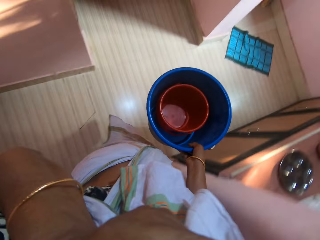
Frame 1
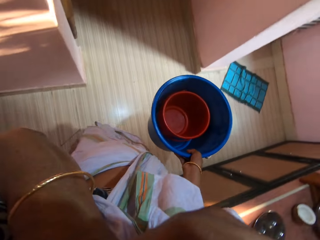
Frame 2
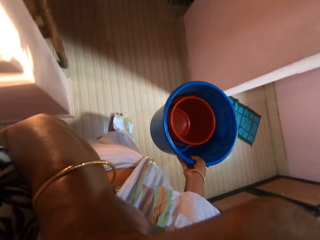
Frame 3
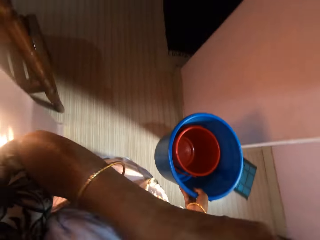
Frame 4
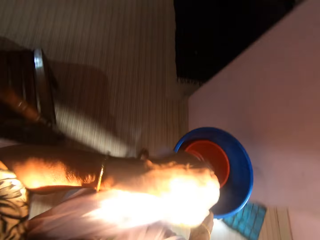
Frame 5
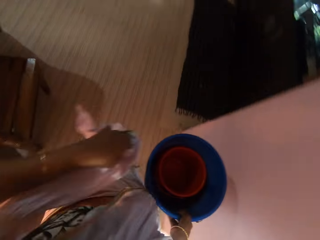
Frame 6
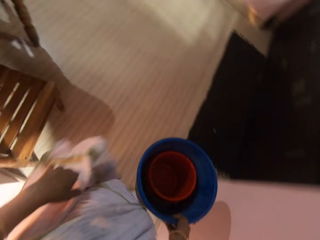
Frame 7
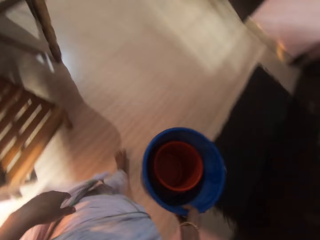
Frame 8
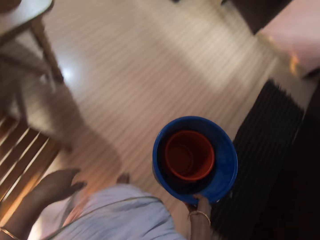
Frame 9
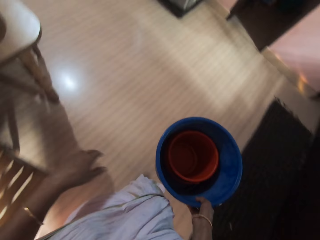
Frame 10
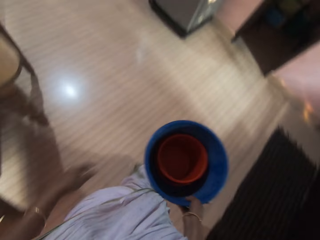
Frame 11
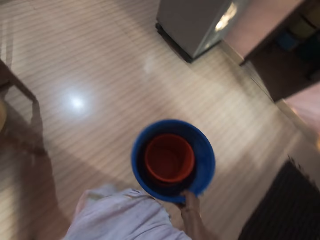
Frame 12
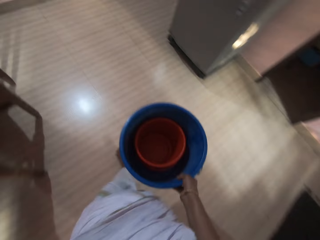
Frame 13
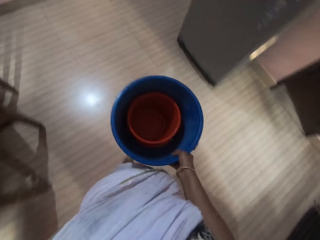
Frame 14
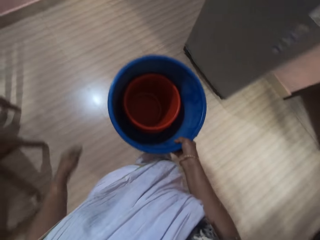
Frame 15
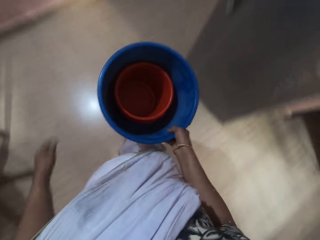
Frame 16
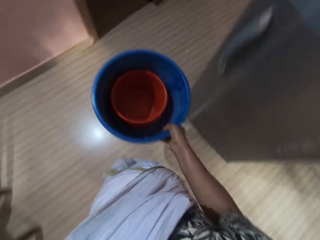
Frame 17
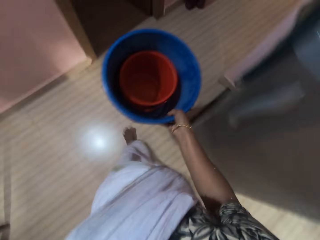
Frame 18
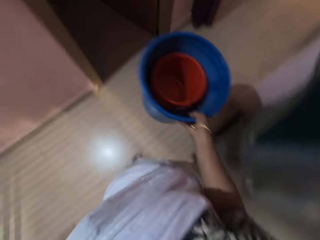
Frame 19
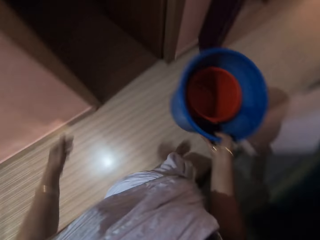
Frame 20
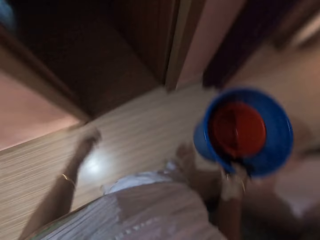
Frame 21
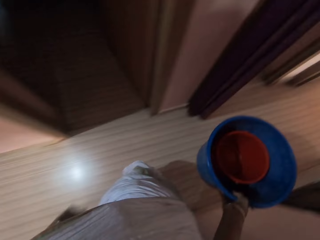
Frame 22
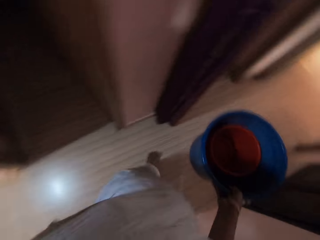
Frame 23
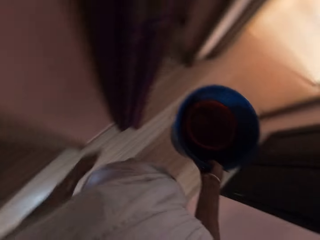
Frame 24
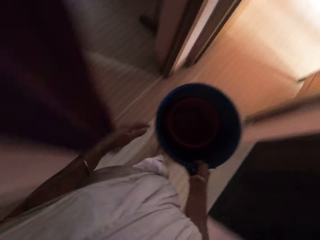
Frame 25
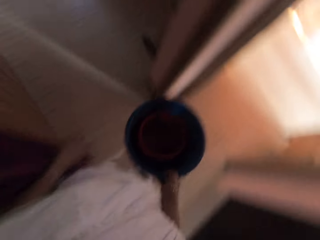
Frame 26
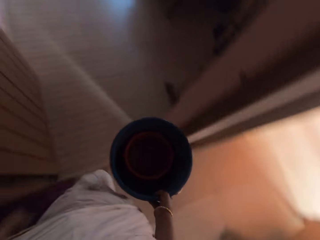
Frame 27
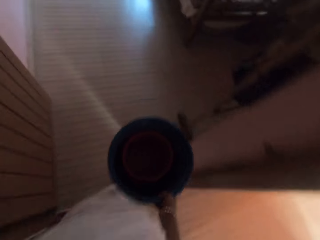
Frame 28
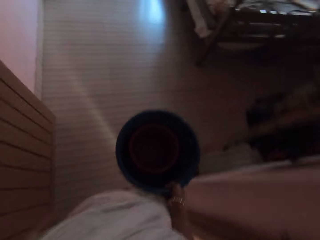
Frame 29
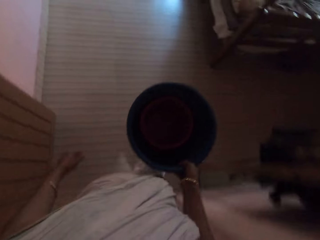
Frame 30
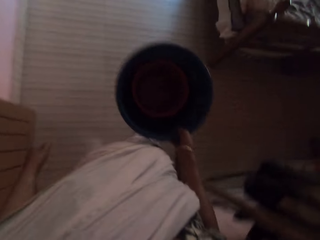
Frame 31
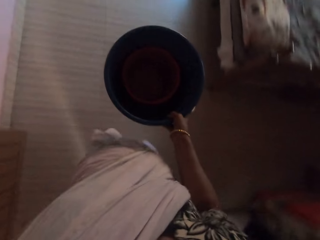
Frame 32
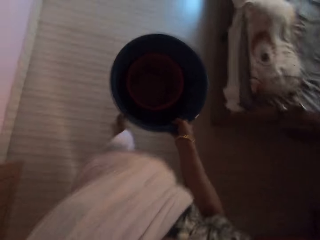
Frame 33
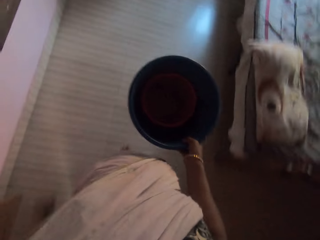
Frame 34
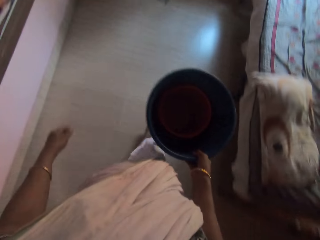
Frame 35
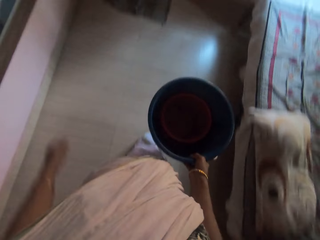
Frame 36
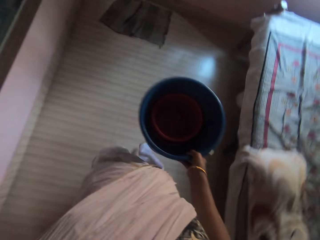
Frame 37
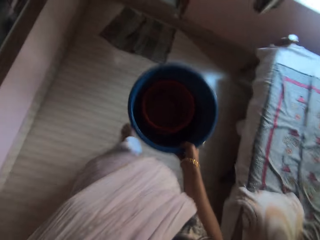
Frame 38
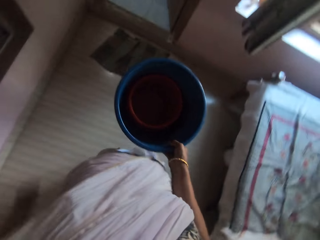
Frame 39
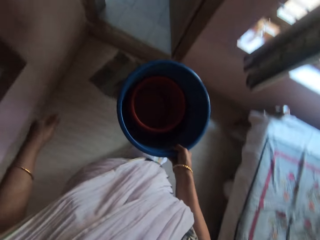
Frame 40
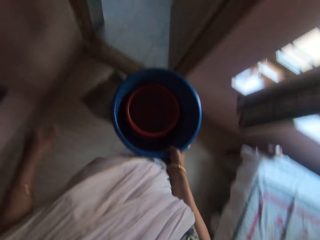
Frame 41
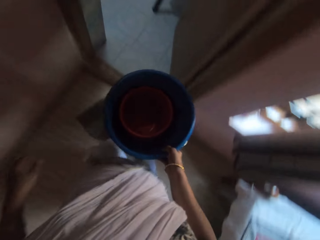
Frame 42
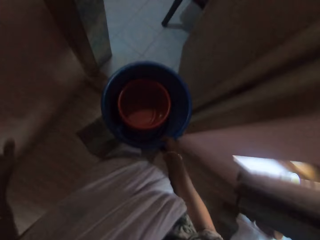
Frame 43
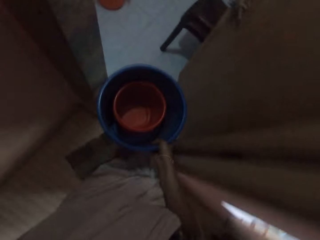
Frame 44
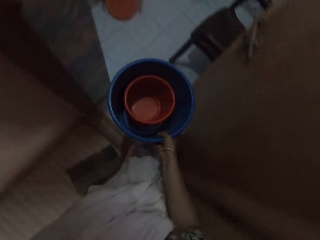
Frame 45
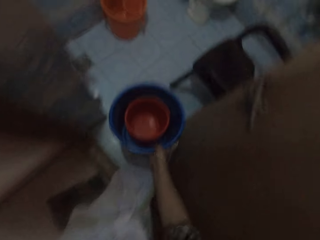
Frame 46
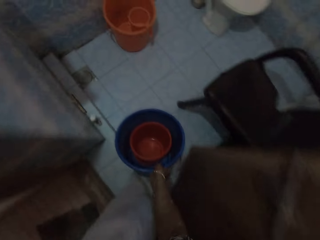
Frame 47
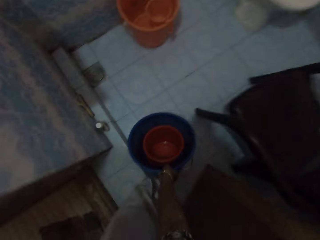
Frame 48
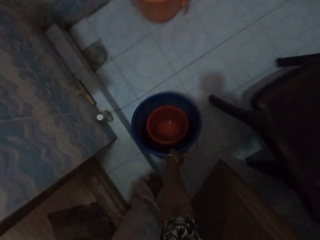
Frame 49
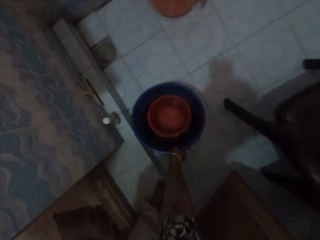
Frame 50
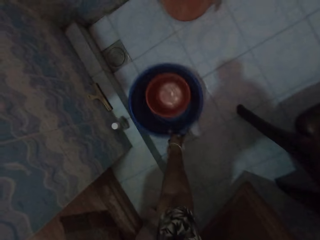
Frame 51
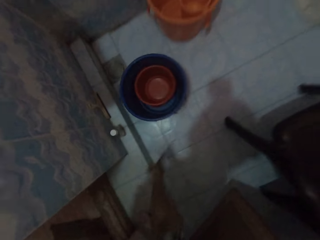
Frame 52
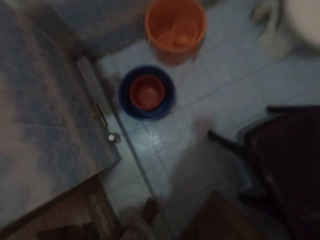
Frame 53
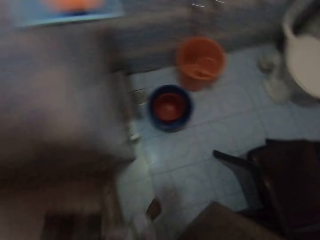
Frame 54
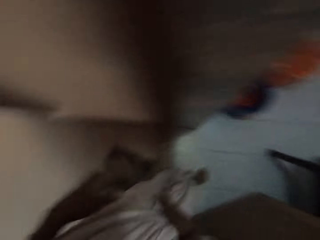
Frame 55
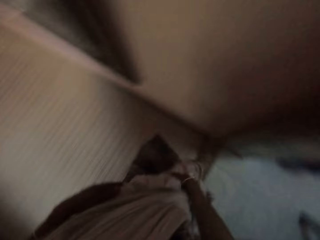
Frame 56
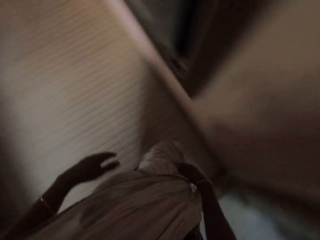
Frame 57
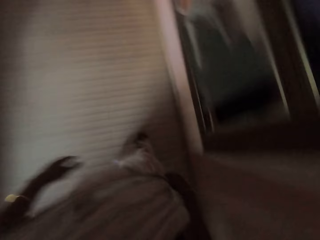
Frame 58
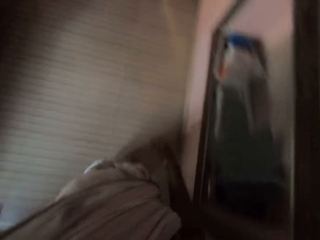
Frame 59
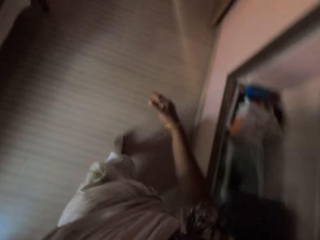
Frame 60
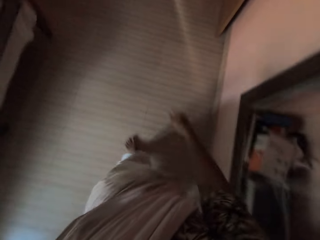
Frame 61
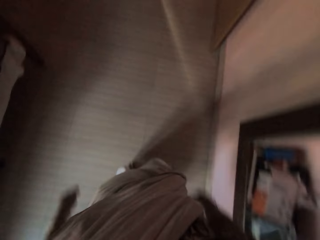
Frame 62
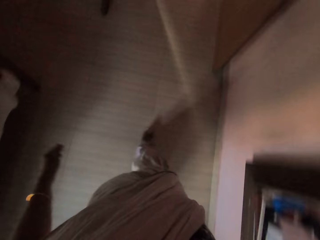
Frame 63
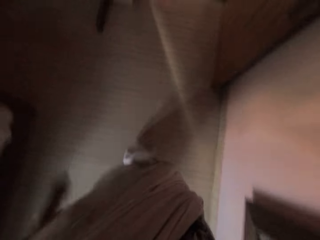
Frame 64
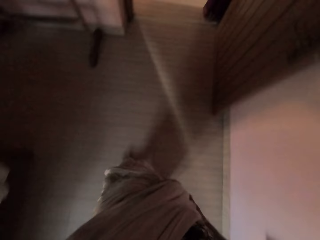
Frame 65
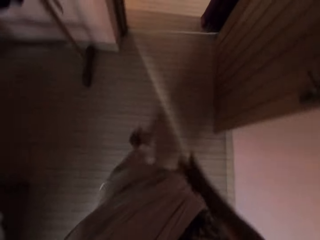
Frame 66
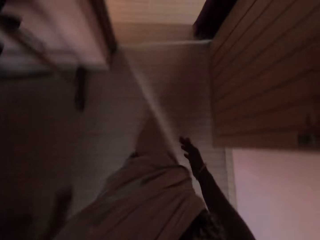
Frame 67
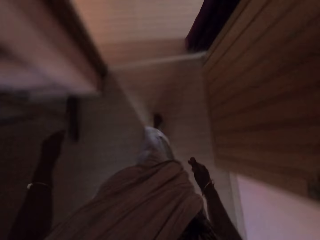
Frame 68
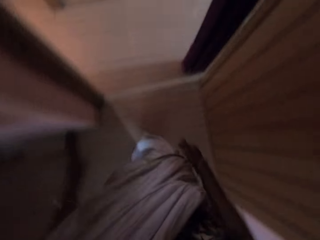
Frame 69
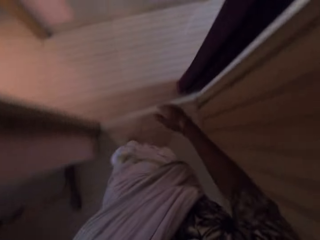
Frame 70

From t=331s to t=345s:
The camera wearer walks towards a bathroom through a bedroom. She walks to the bathroom. She drops the buckets in her right hand on the floor in the bathroom. She walks towards the room. She walks around a room.

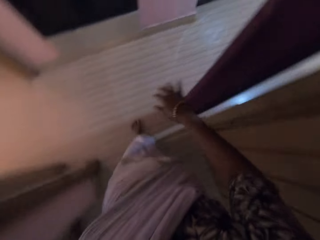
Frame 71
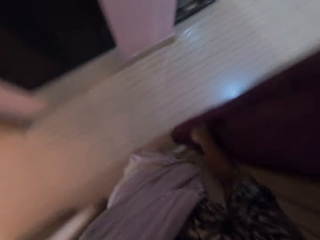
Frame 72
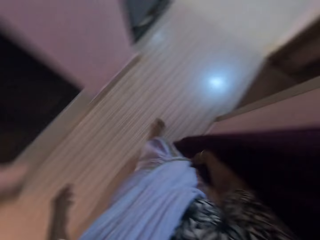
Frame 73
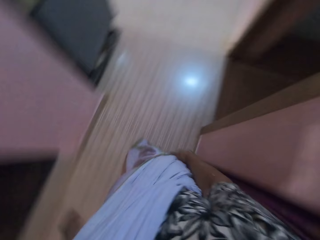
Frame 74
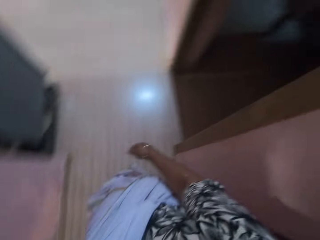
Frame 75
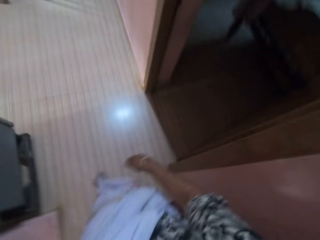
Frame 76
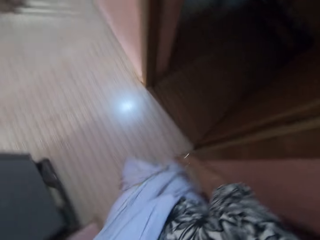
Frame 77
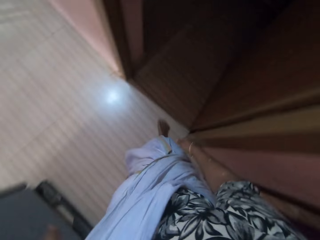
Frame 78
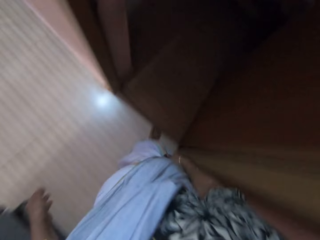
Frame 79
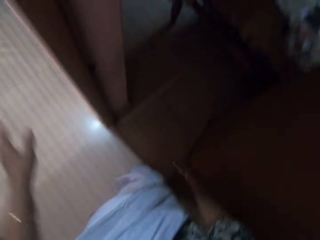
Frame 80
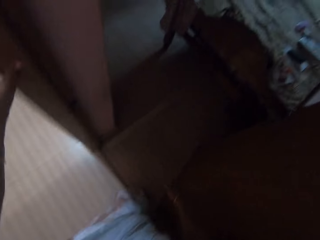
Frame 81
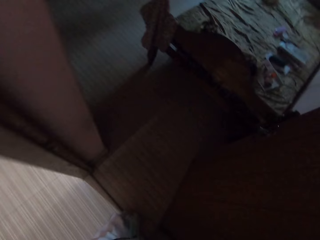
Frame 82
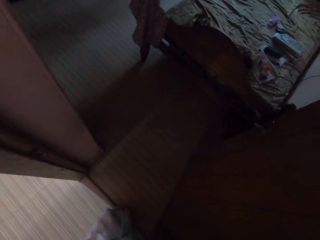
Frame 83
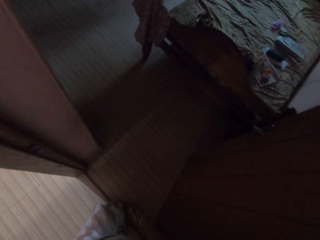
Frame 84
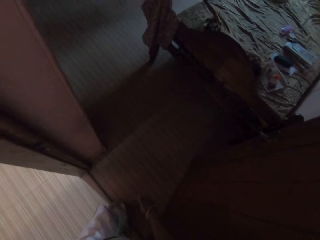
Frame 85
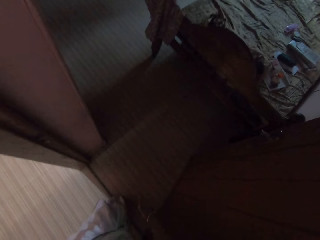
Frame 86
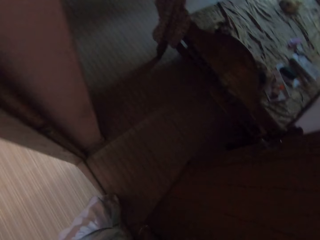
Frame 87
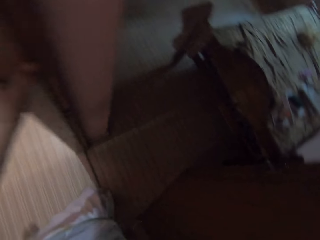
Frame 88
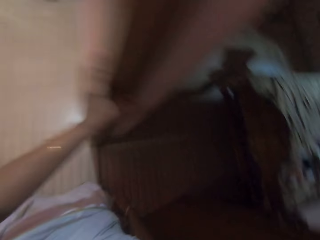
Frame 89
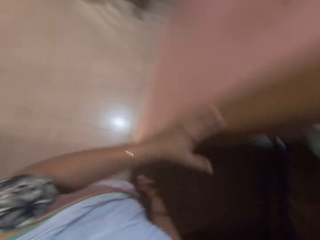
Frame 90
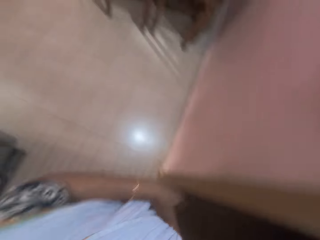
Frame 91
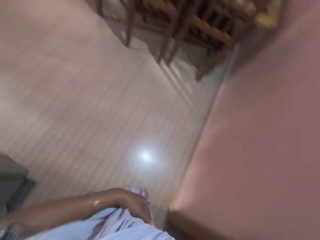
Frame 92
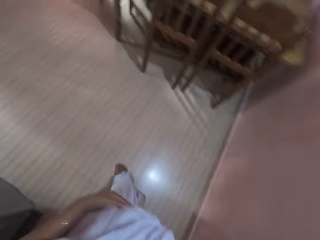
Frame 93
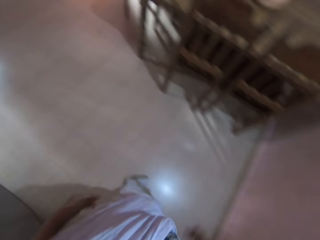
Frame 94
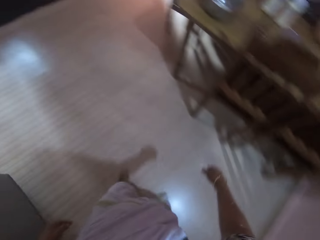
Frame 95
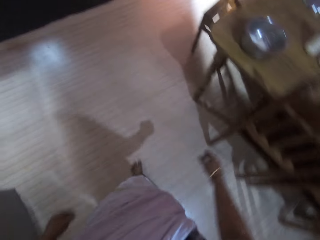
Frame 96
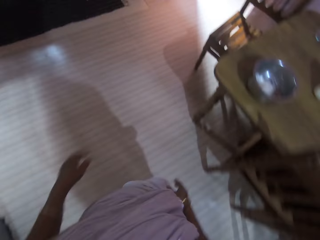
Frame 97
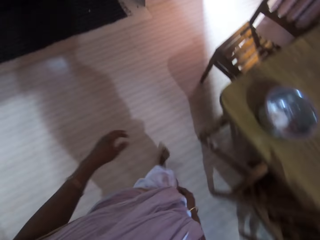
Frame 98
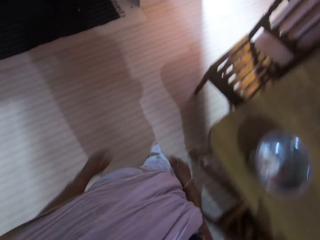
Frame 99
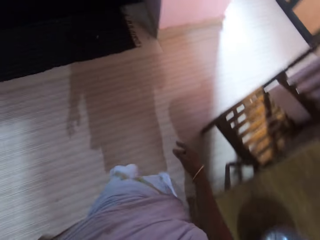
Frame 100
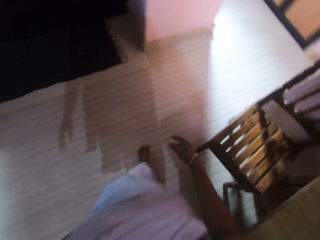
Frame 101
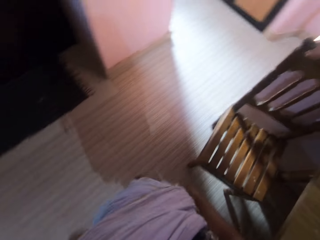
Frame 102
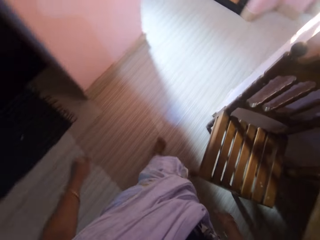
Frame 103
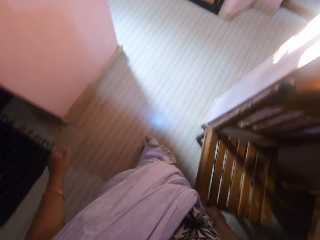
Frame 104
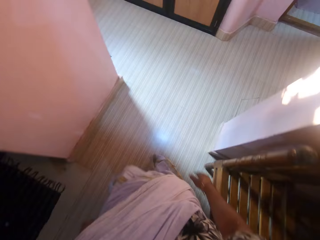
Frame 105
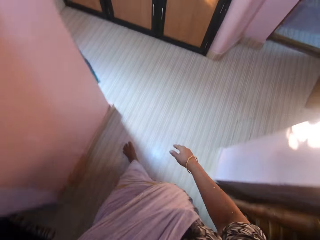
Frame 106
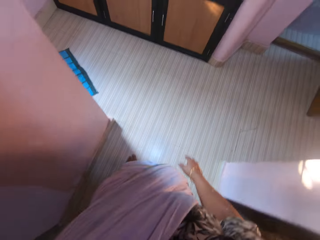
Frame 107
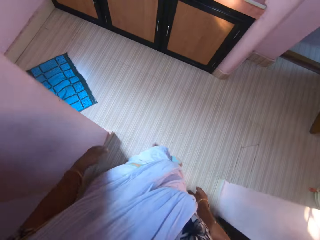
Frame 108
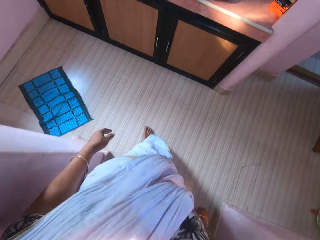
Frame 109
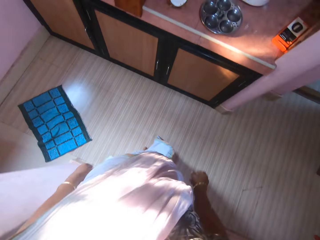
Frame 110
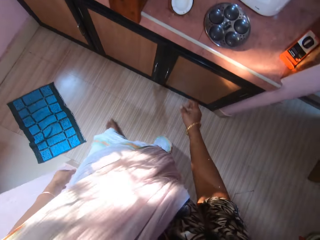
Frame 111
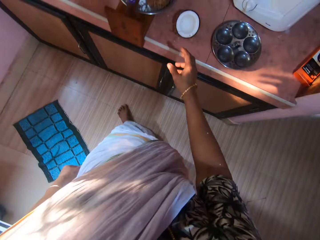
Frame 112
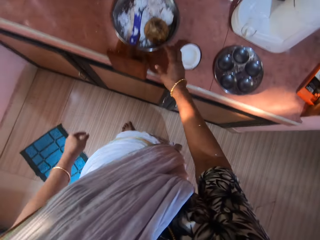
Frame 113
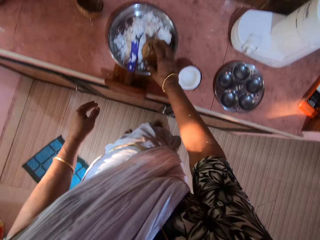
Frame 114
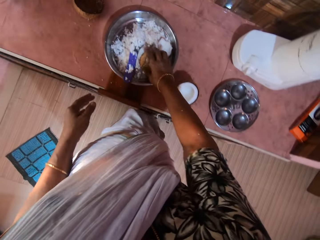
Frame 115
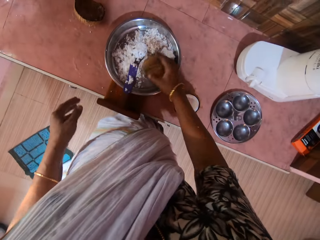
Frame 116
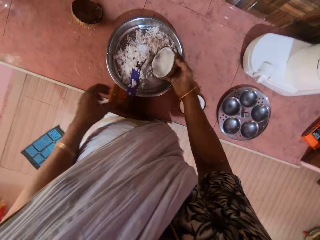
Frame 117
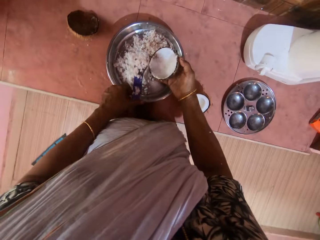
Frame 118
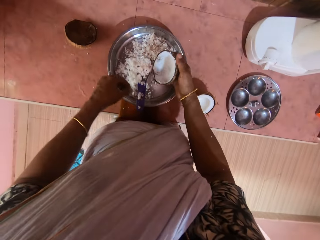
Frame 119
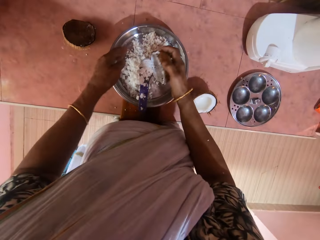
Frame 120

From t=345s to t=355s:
The camera wearer places her left hand on a door post. She interacts with a man. She walks around a room. She picks the coconut from the bowl on the table with her right hand. She holds the grater in the bowl on the table with her left hand.
